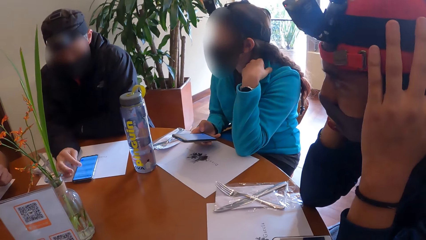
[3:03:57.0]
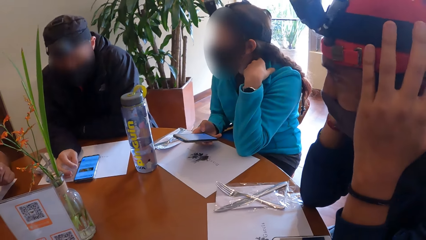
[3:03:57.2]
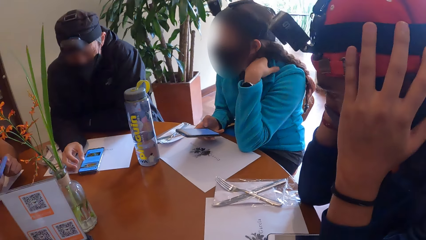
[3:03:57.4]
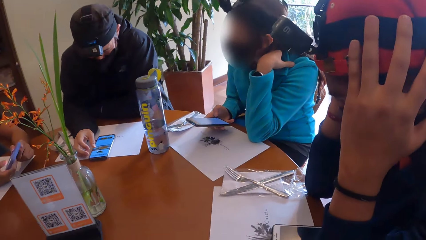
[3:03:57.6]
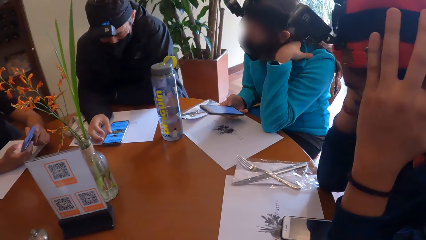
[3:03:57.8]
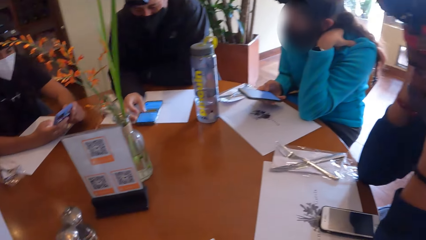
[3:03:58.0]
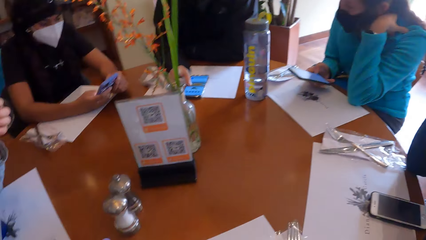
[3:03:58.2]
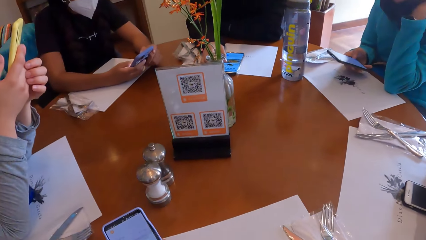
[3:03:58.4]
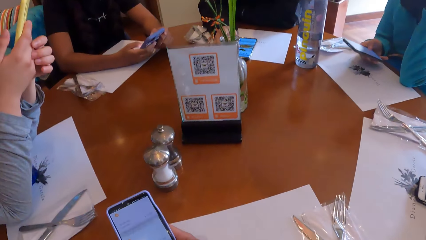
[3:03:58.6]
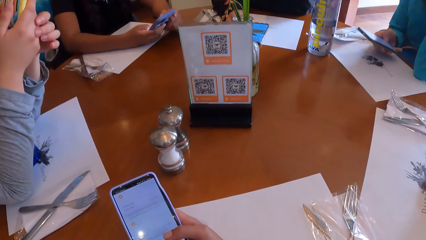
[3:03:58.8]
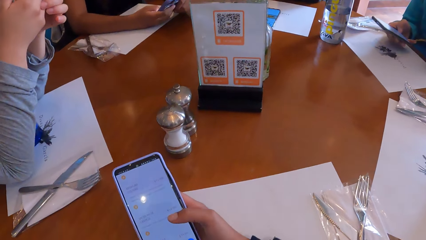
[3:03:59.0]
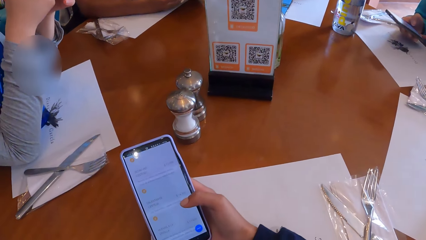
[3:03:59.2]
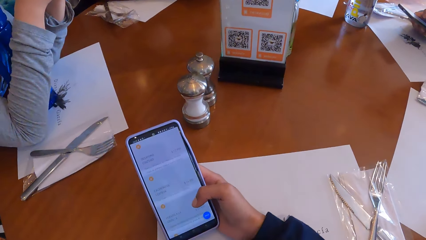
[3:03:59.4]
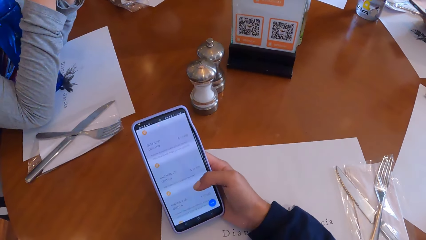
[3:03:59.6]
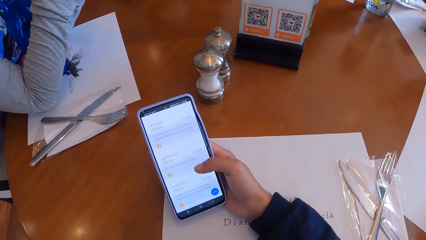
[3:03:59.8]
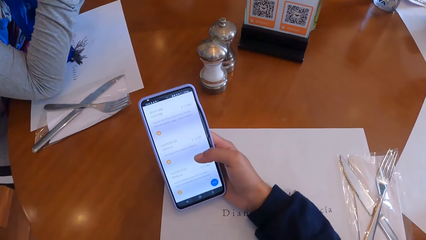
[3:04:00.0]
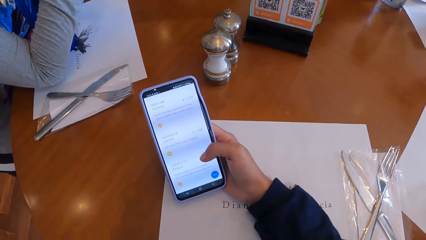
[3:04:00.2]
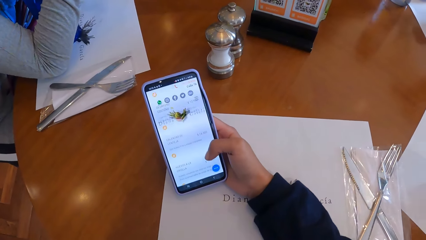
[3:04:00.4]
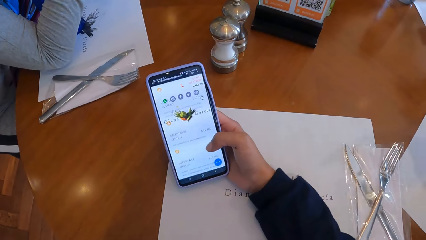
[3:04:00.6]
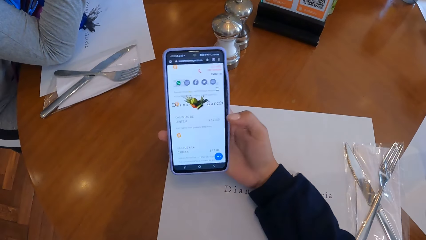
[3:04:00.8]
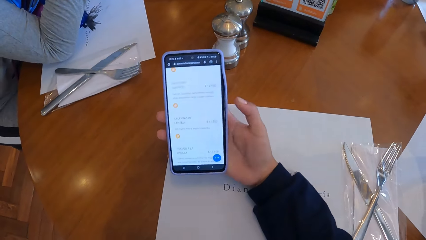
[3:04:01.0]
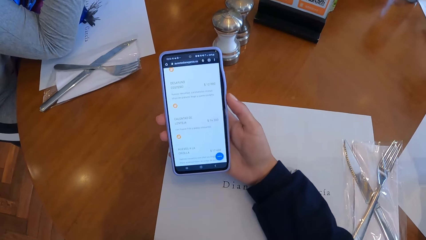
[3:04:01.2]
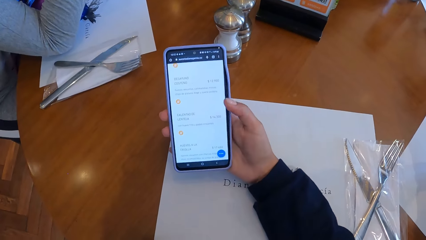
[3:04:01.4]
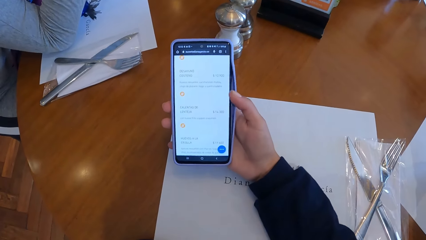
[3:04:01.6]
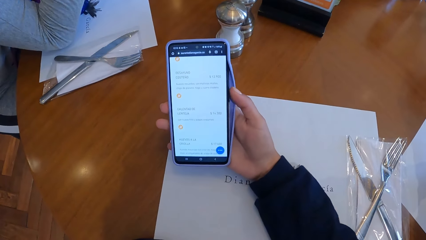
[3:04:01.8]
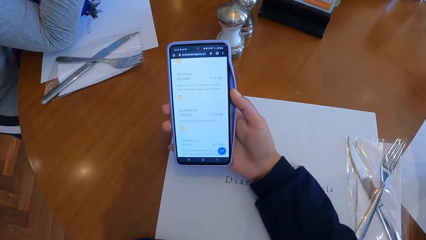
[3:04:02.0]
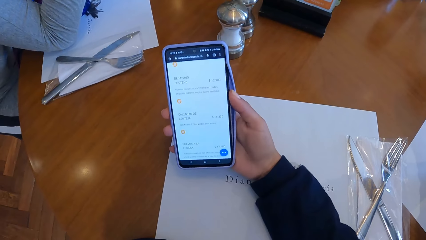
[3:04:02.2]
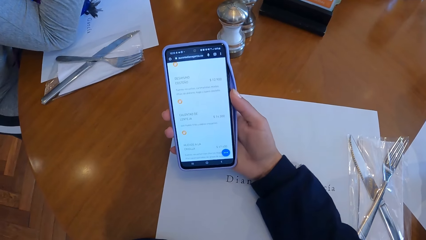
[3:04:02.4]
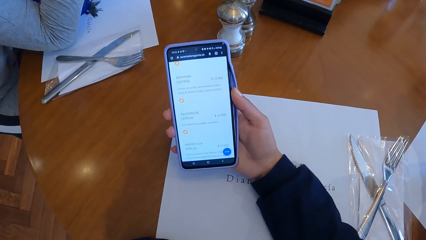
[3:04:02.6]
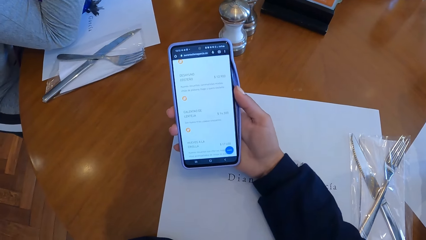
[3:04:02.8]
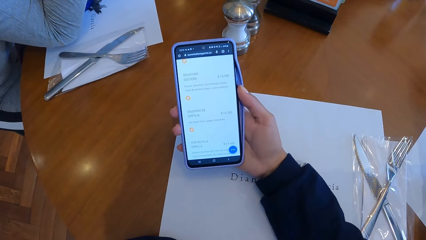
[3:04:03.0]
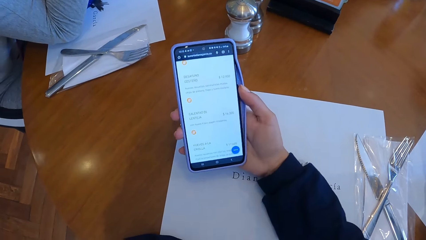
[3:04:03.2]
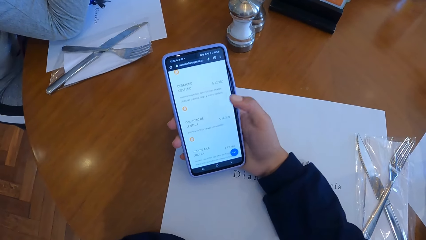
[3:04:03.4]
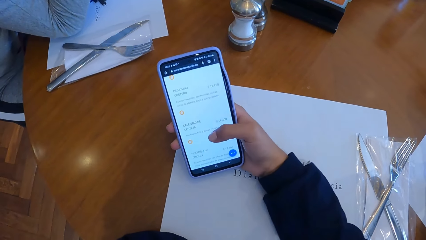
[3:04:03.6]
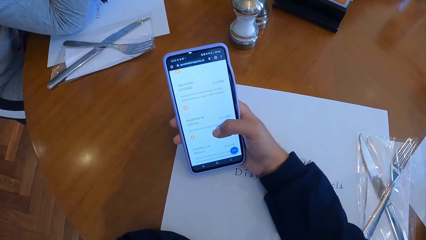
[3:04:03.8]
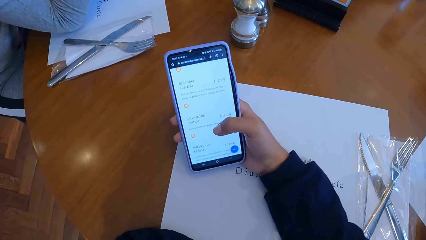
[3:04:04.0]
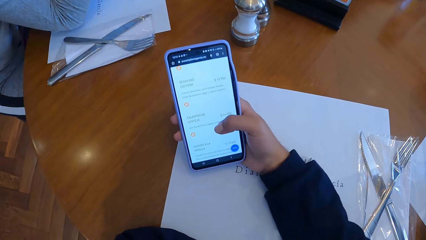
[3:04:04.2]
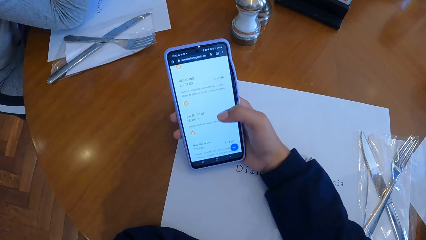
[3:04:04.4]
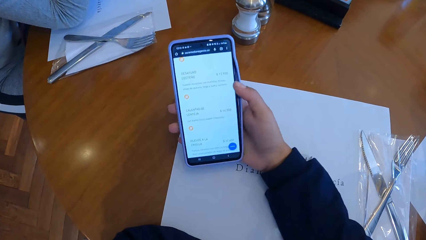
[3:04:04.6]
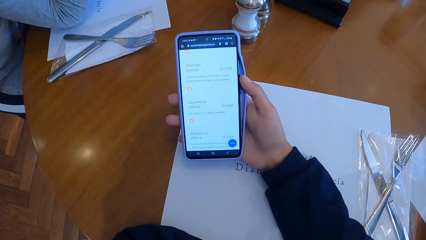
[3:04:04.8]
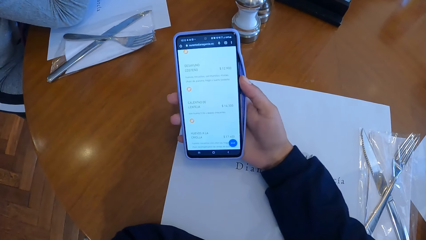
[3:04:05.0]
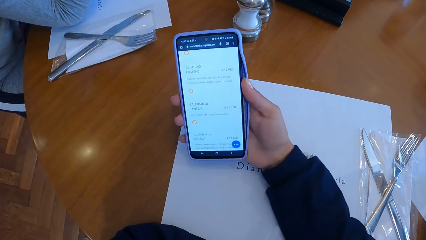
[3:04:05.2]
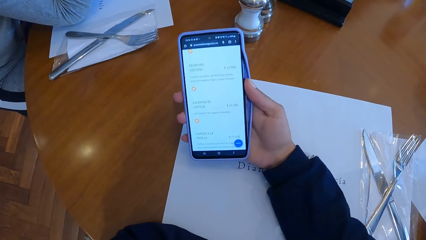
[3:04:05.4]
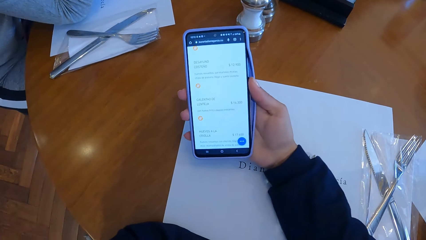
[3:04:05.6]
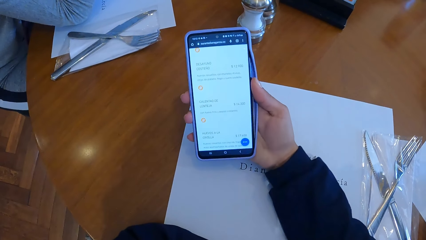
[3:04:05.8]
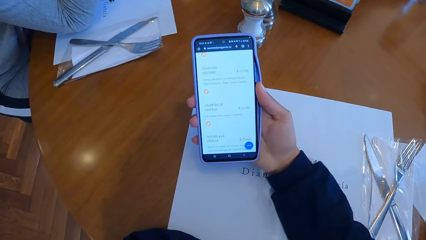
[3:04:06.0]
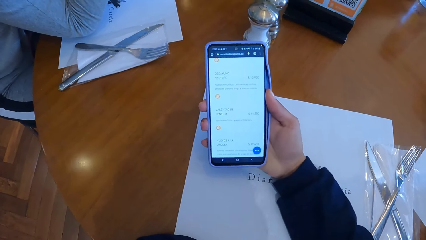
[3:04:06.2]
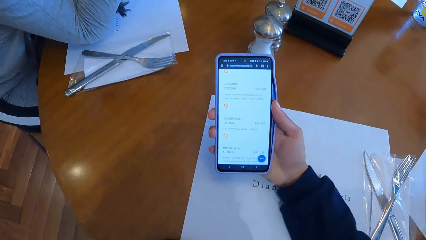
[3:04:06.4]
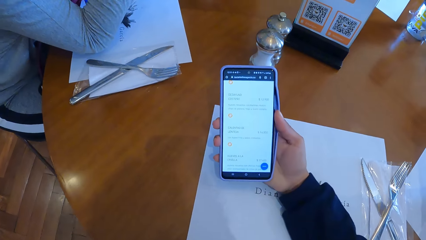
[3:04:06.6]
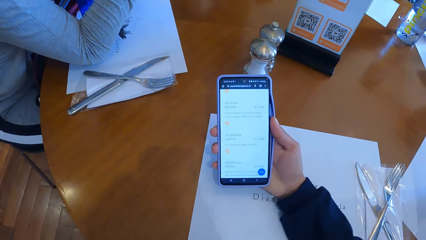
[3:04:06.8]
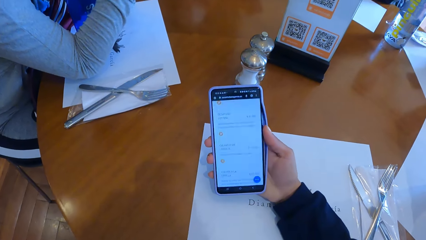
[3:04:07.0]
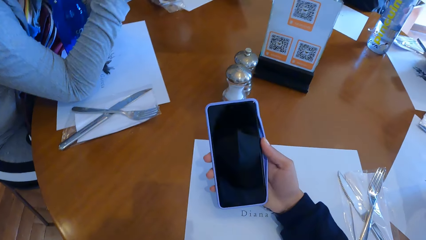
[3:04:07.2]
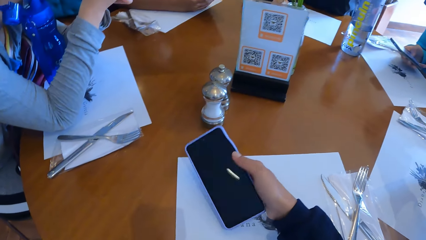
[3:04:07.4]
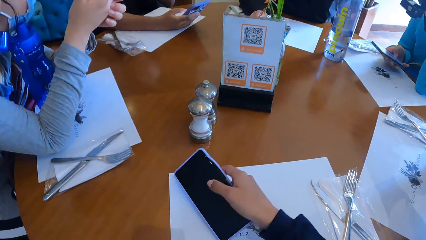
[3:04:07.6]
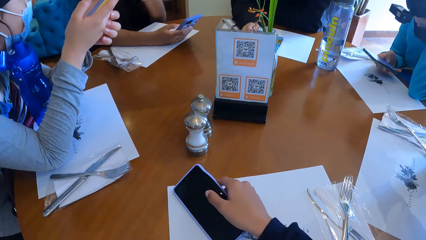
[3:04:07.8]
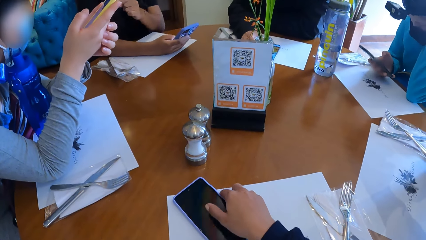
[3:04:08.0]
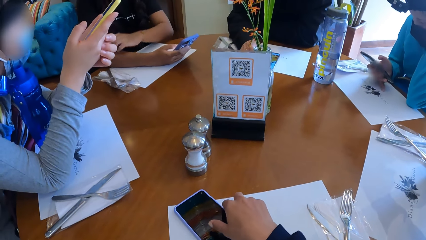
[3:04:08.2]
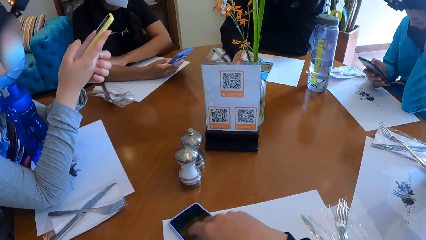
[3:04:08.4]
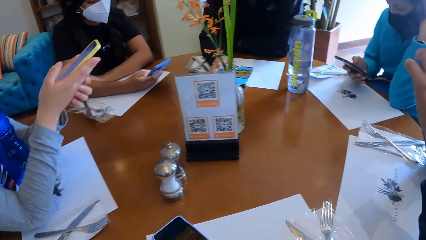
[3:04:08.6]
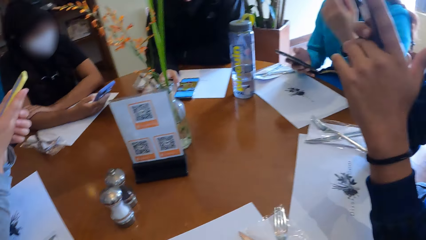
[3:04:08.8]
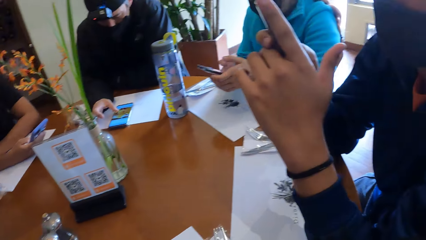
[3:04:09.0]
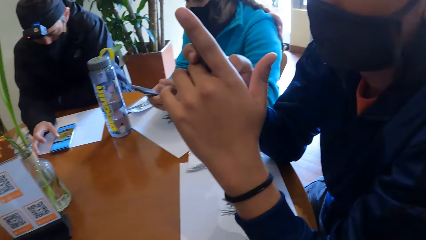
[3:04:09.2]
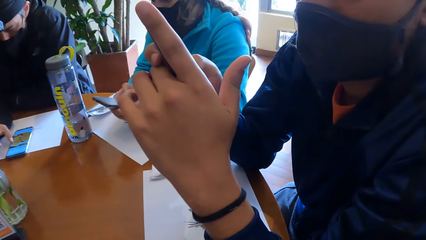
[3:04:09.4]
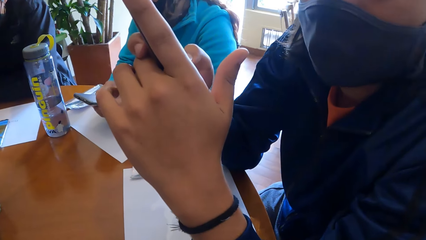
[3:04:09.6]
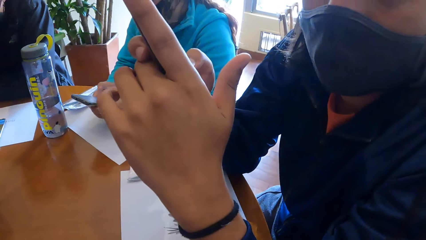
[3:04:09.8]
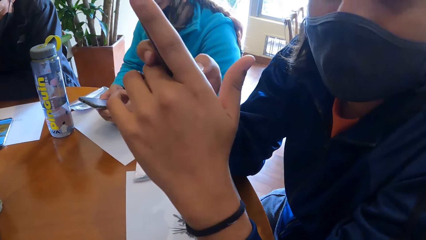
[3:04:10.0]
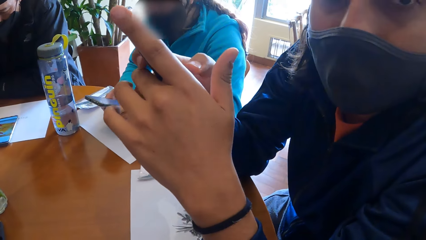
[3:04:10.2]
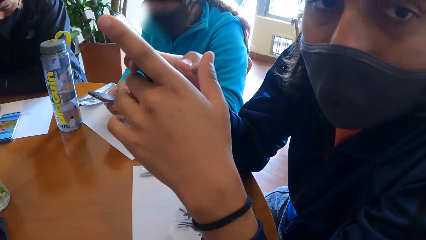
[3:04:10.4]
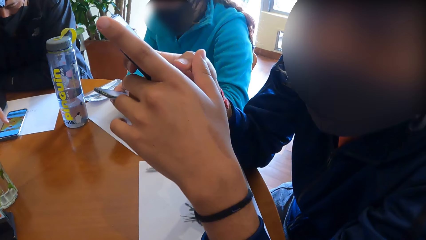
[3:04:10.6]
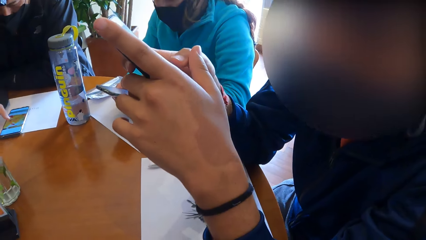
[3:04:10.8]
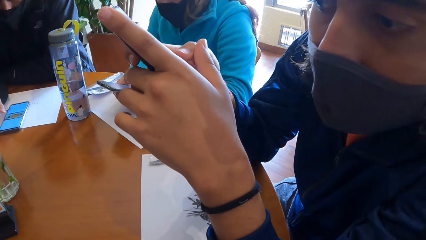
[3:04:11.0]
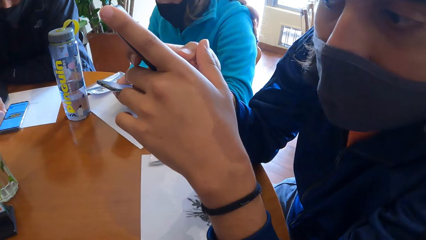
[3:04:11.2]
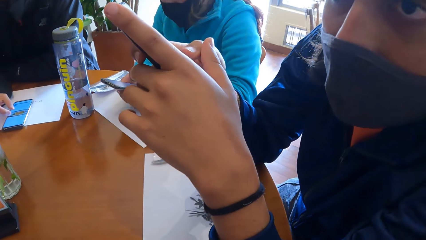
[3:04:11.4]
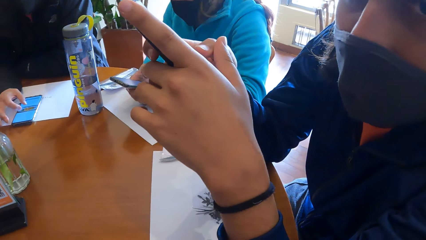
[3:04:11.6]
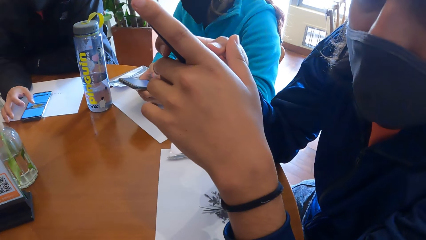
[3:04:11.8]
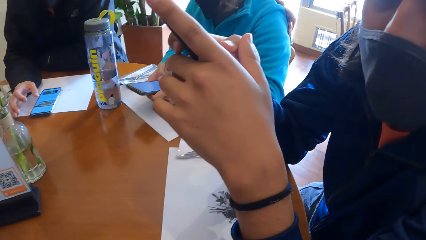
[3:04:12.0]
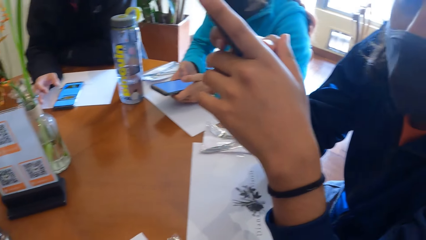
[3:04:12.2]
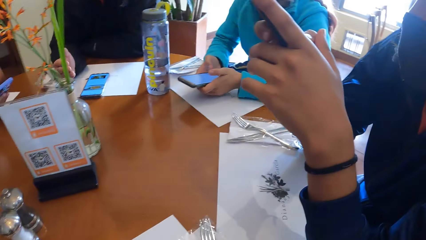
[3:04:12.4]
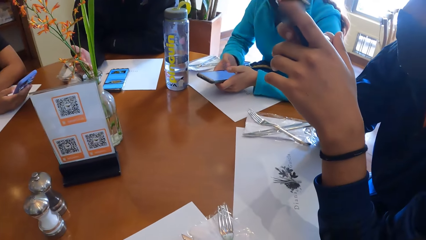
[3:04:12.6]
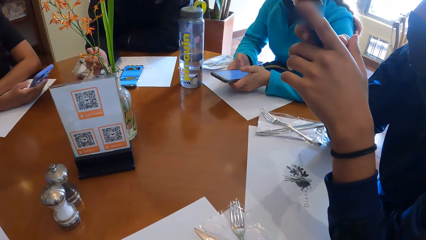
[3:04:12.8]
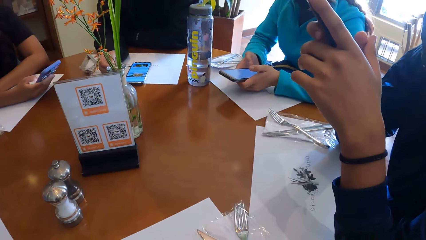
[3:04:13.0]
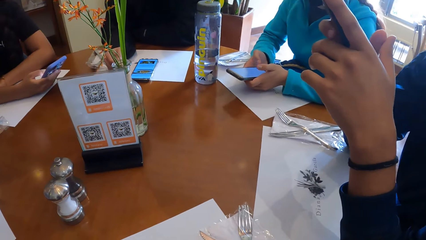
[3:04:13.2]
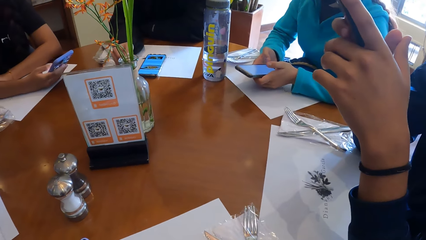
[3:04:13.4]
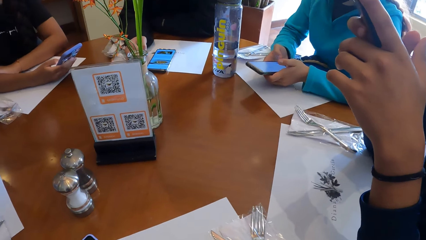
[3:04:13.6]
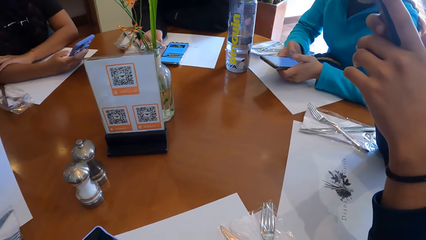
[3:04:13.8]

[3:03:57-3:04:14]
A man touches his head with both hands. Another man scrolls through the phone on the table with his right hand. The camera wearer uses a phone. He switches off the phone. He drops the phone on the table with his right hand. He looks at a woman. He converses with the woman.
